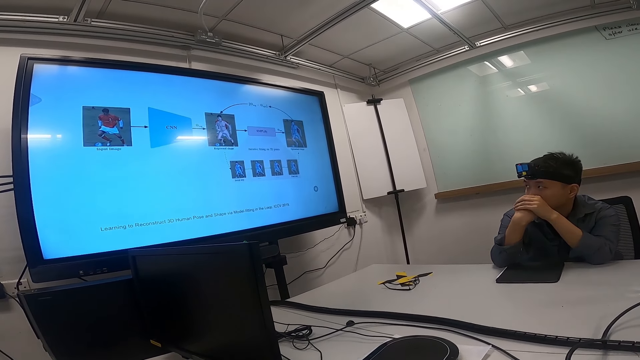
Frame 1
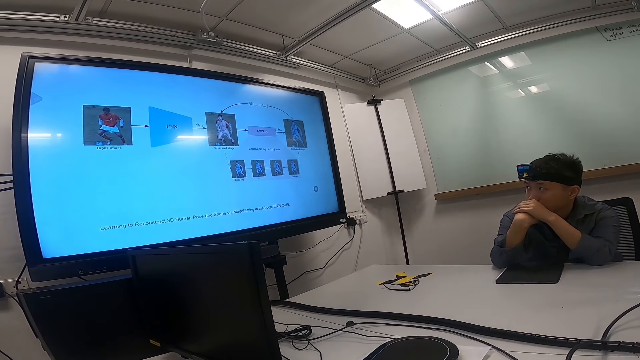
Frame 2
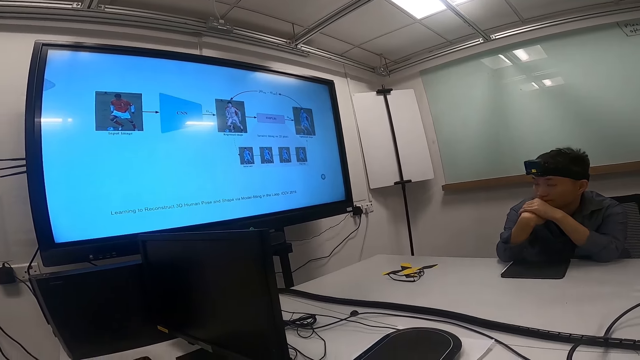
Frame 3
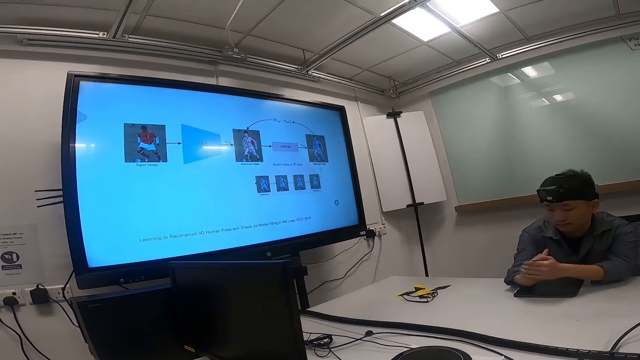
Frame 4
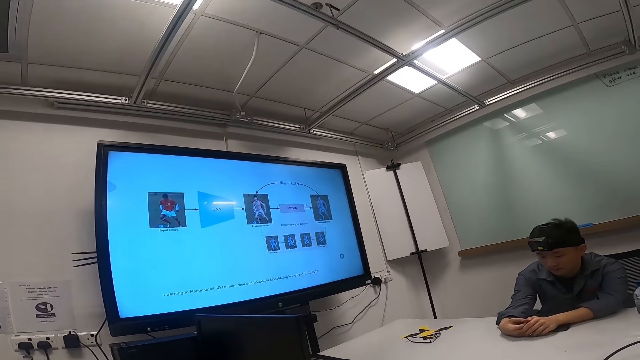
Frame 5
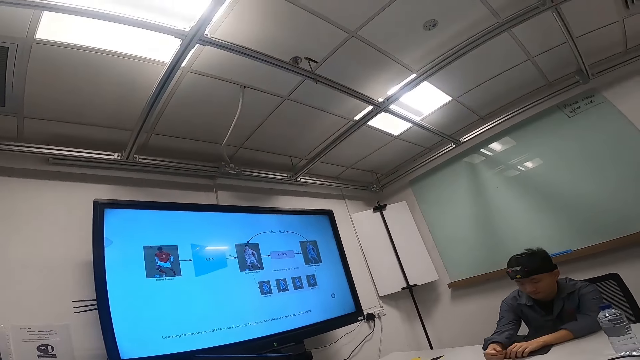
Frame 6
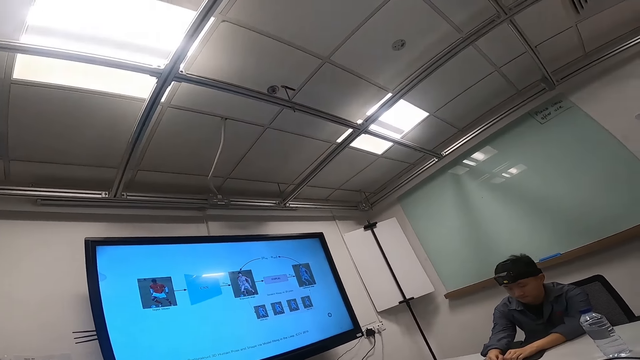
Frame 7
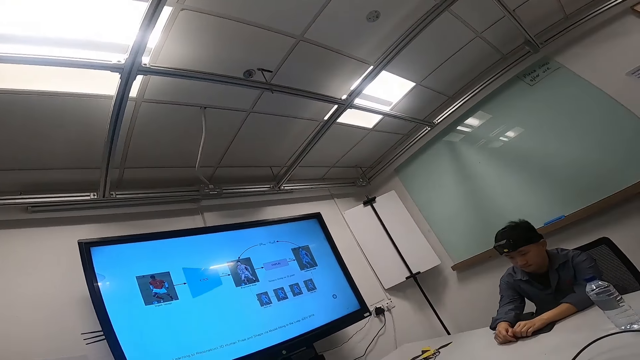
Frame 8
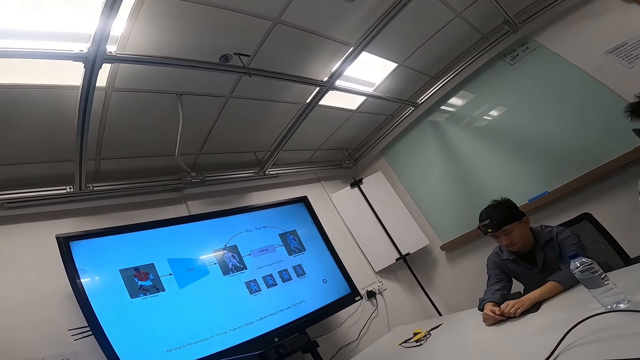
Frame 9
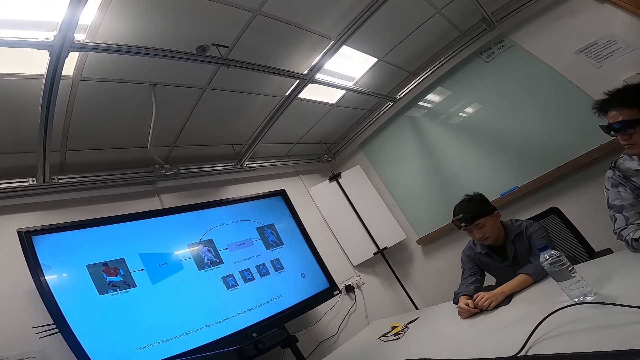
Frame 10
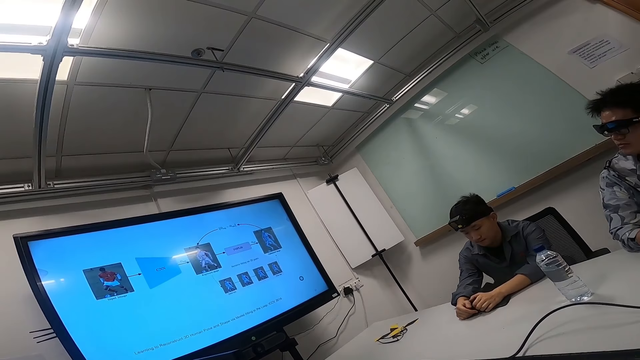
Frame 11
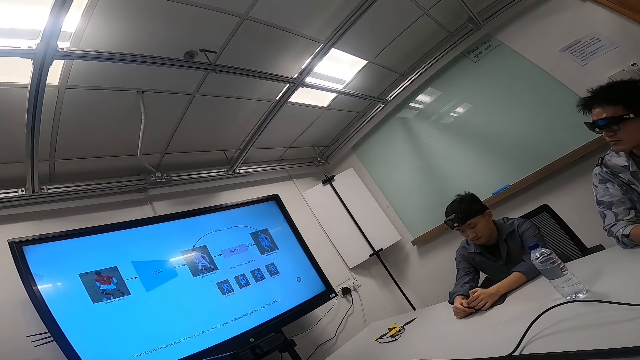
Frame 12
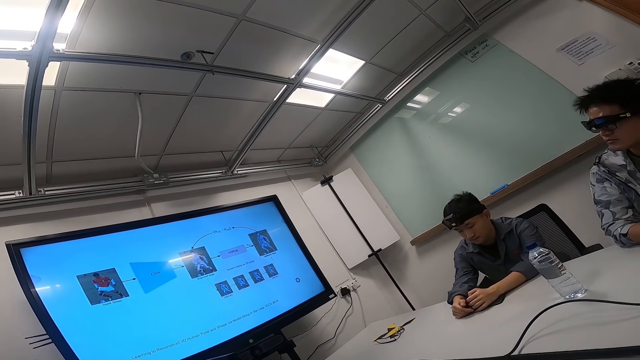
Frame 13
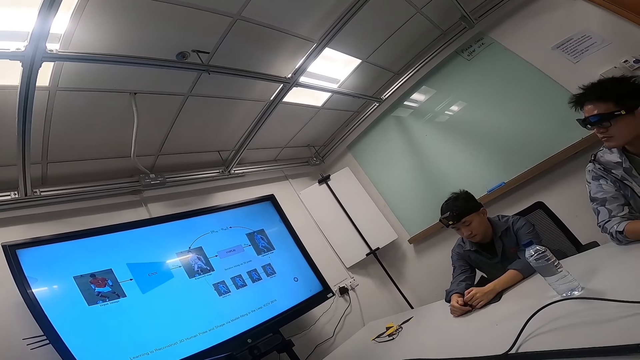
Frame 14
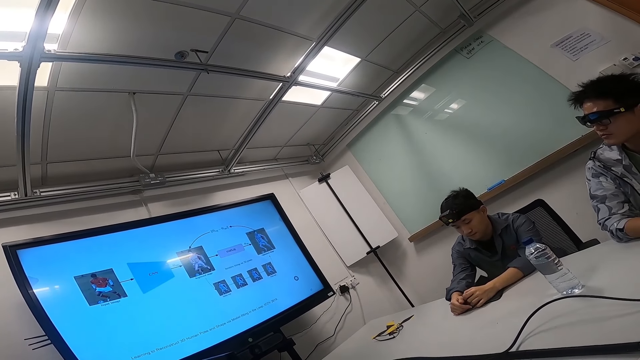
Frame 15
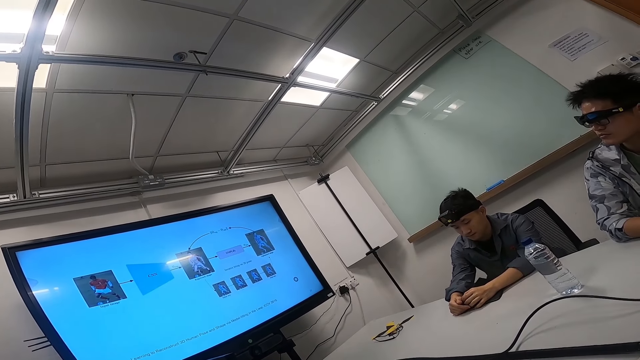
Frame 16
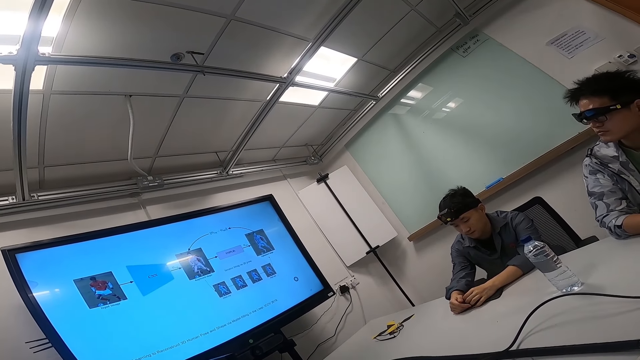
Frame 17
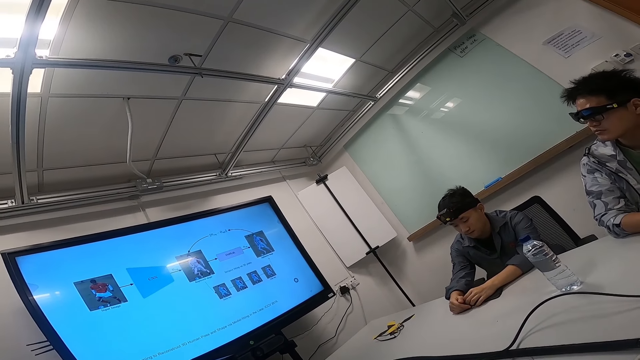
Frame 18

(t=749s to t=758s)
The camera wearer stares around. A man watches the news on a smart TV.

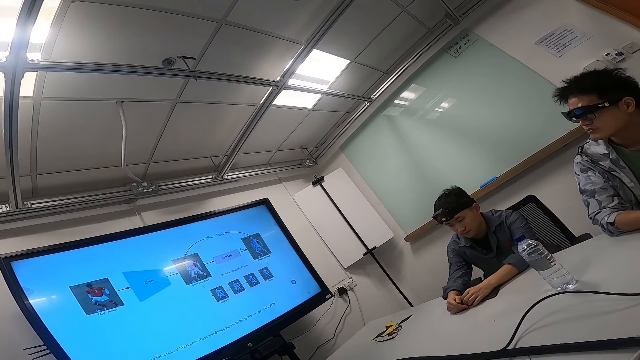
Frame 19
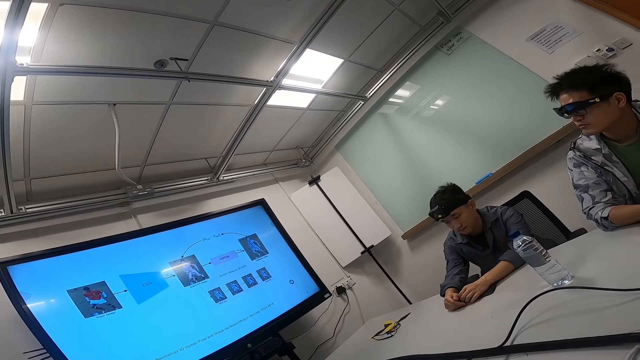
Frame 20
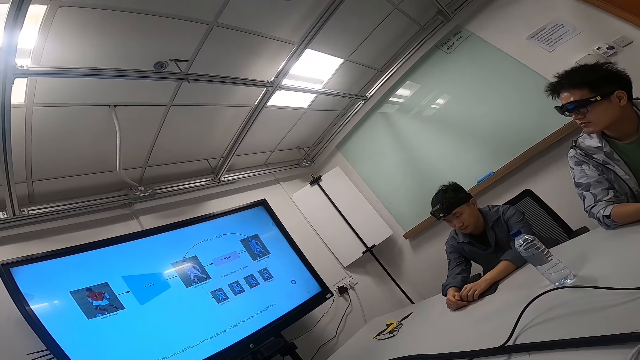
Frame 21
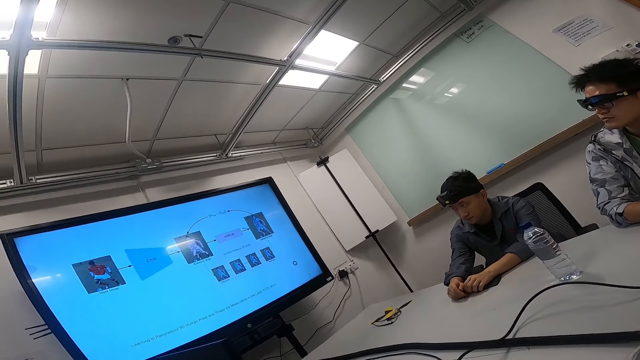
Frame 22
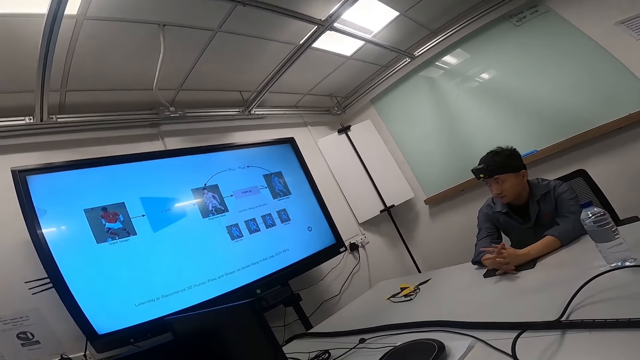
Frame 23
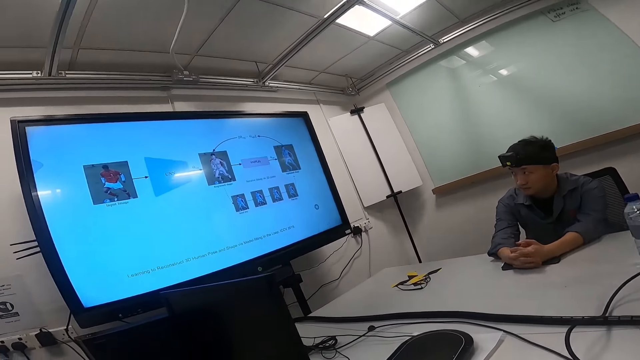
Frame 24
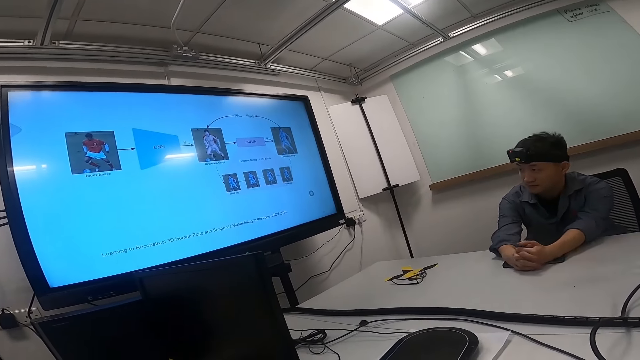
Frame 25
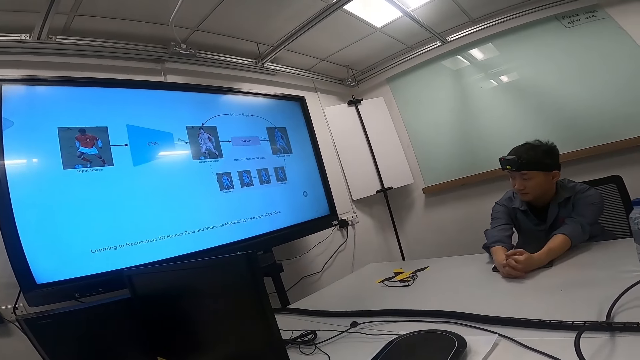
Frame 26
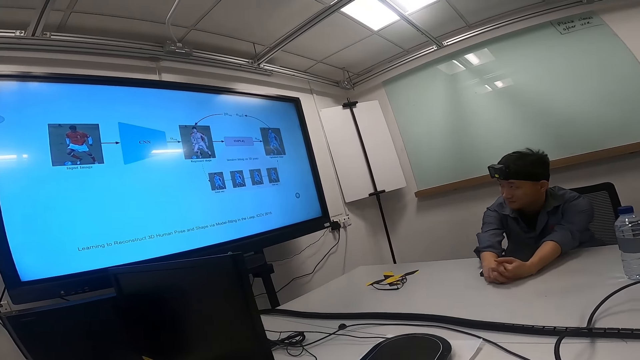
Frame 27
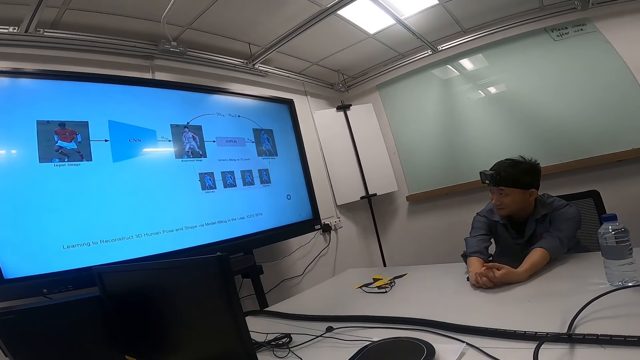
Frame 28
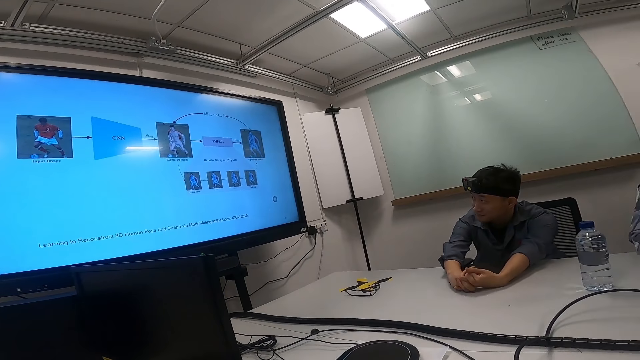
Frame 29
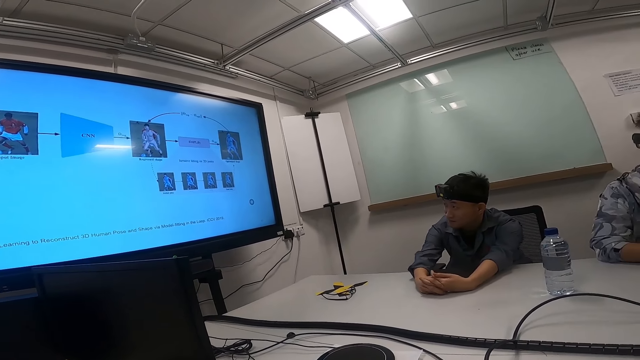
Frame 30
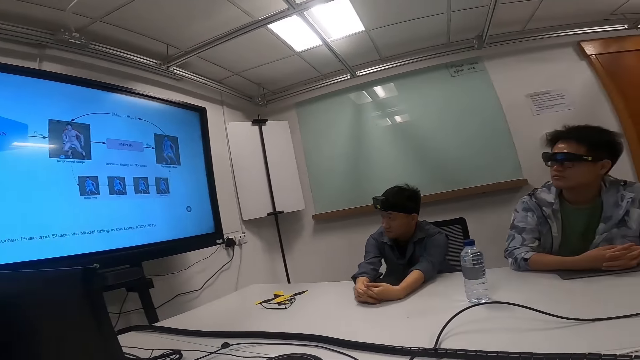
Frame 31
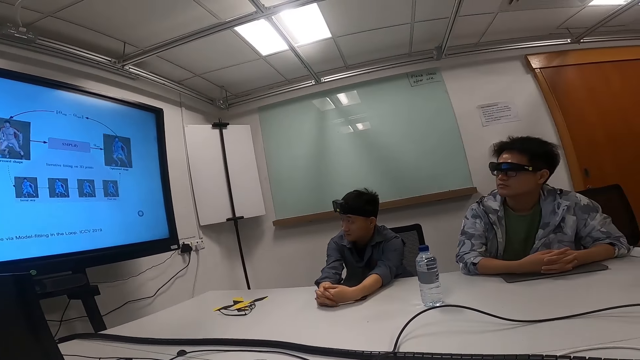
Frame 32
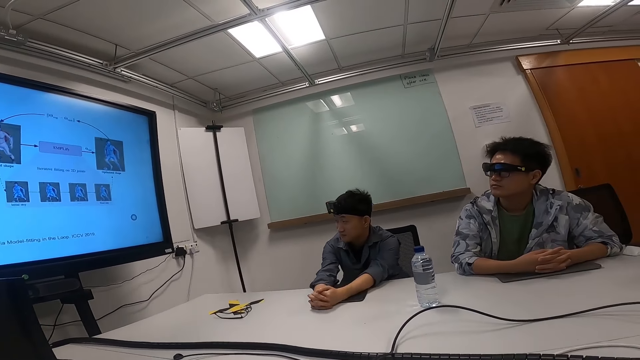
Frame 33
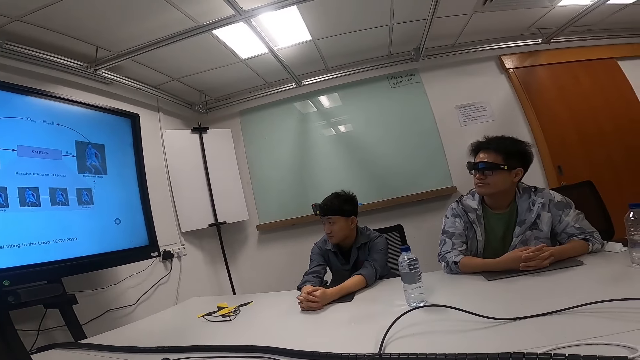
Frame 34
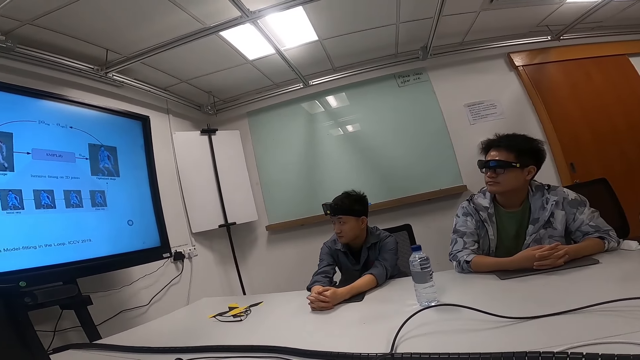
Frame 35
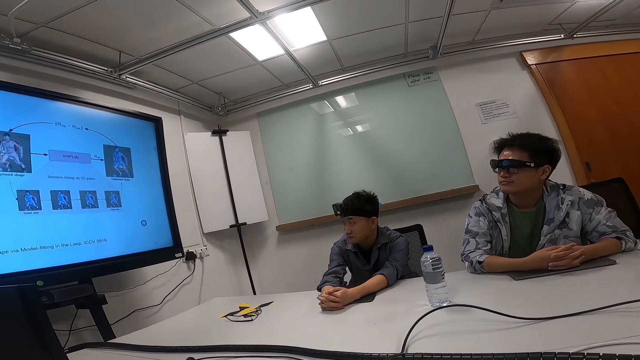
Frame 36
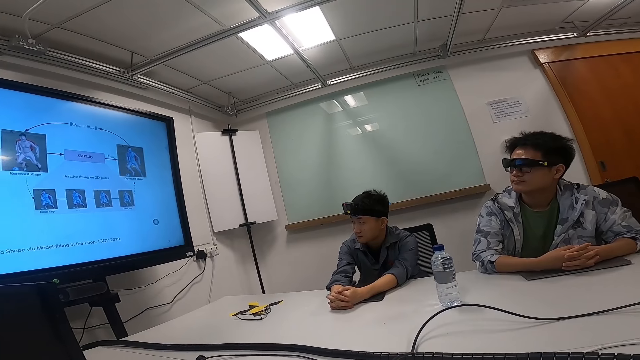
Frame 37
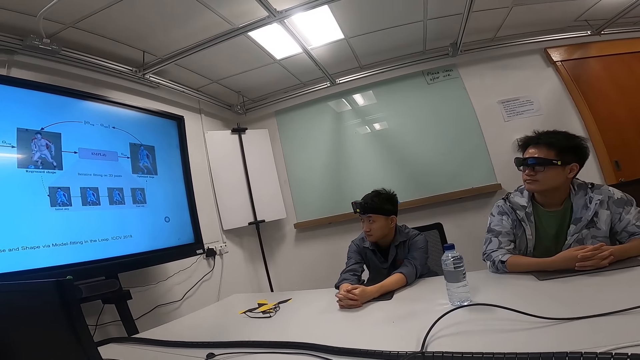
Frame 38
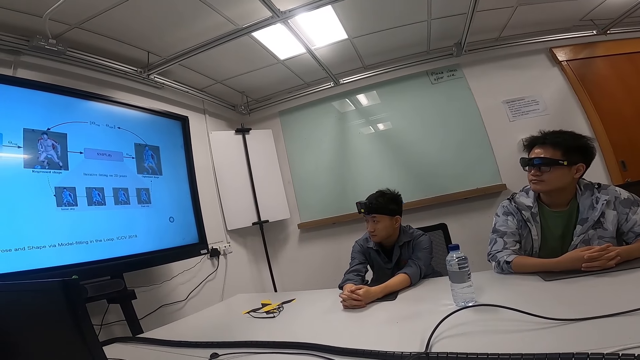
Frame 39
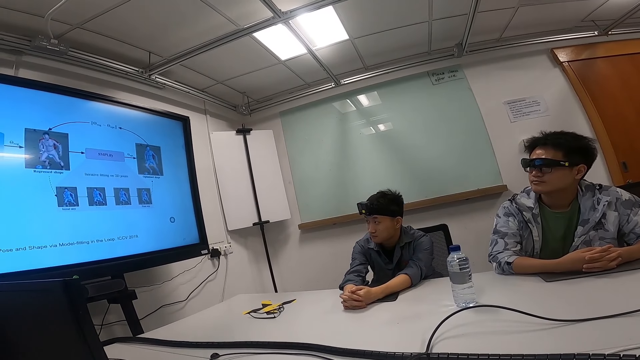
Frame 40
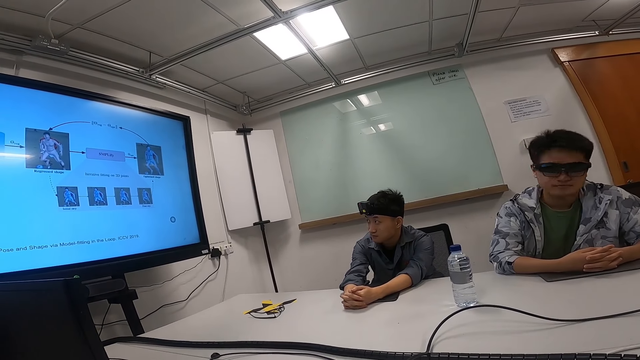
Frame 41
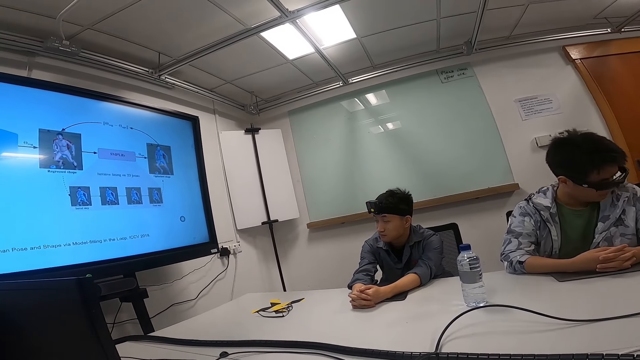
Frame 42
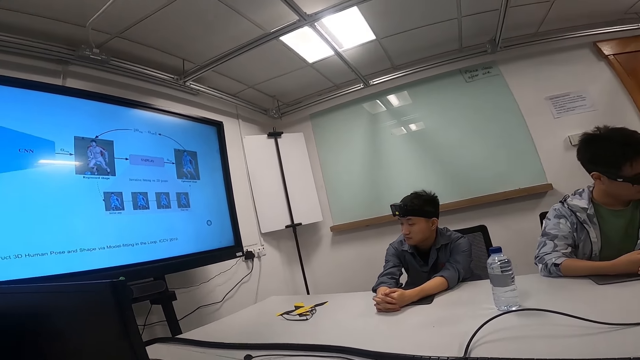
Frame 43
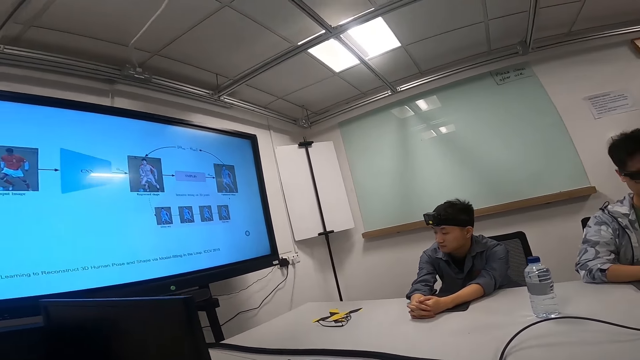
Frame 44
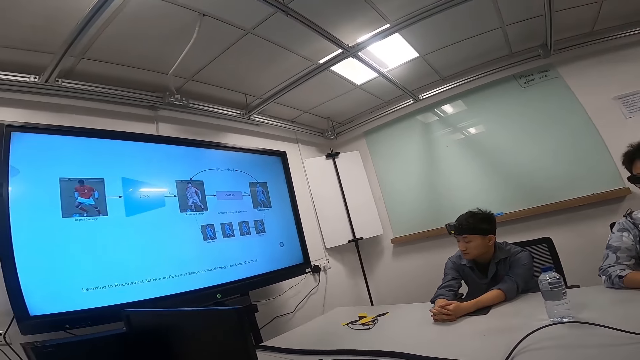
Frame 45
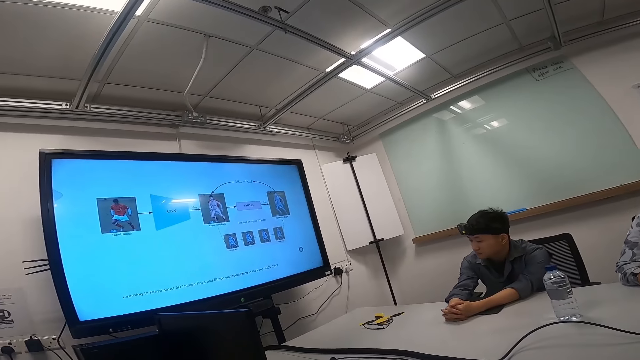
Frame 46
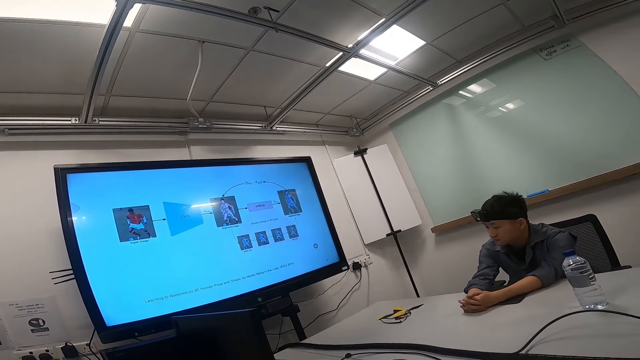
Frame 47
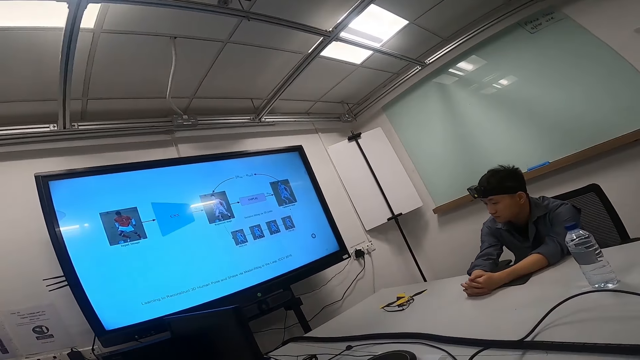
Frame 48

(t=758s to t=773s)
The camera wearer stares around. A man focuses on the screen. A person watches the news on a smart TV. Another person watches the news on the smart TV. The first person turns his head. The first person watches the news on the smart TV. The man focuses on the screen. The camera wearer stares around.
